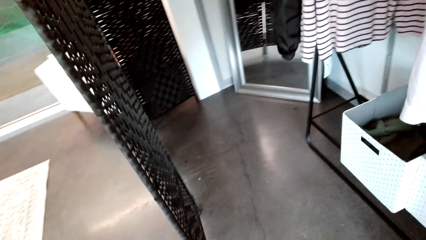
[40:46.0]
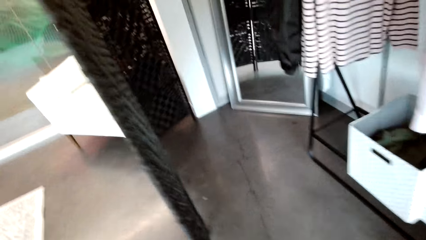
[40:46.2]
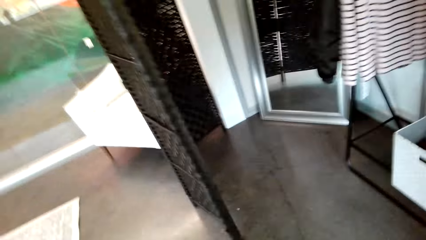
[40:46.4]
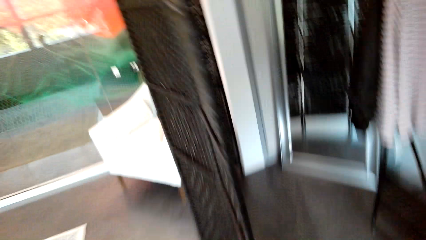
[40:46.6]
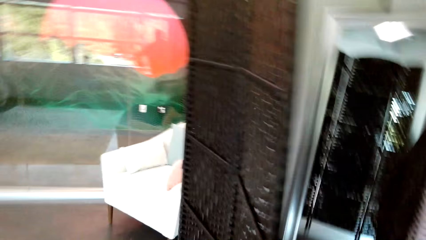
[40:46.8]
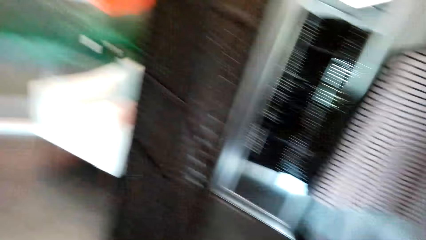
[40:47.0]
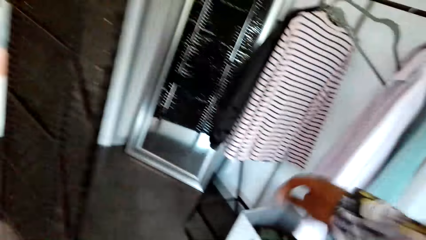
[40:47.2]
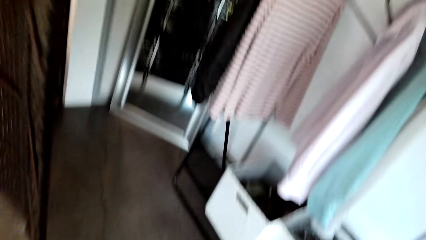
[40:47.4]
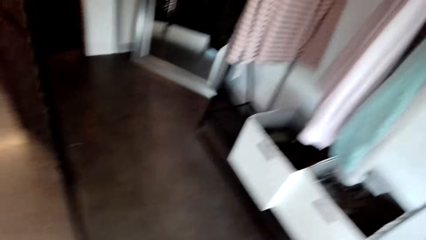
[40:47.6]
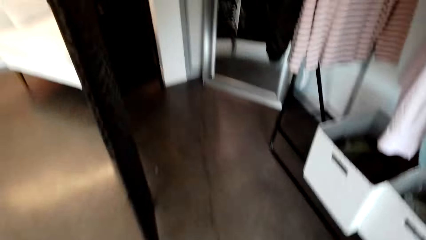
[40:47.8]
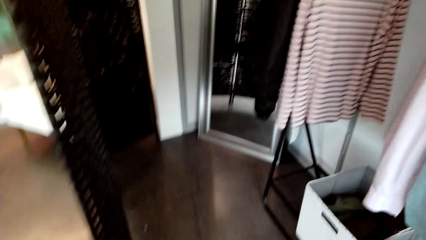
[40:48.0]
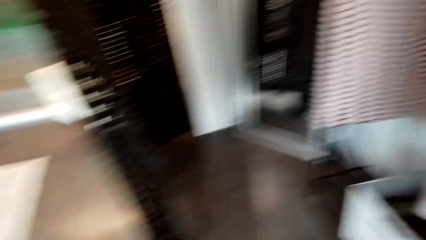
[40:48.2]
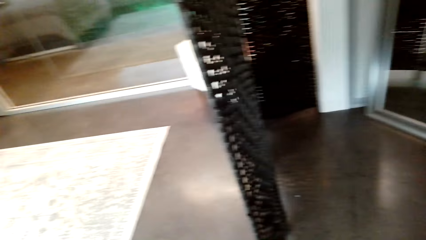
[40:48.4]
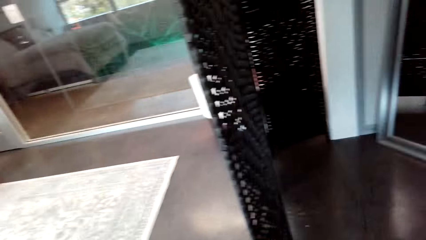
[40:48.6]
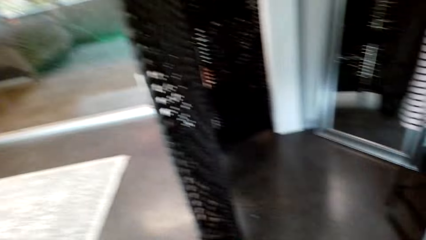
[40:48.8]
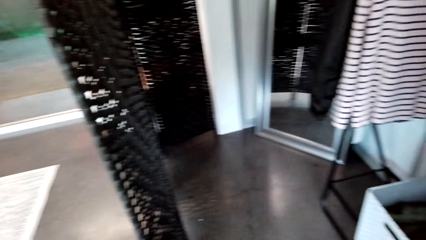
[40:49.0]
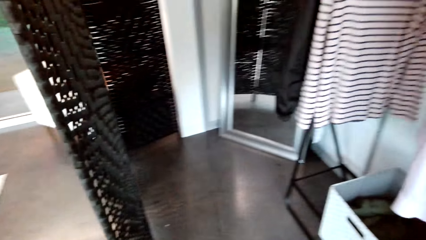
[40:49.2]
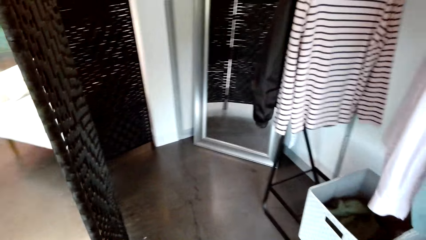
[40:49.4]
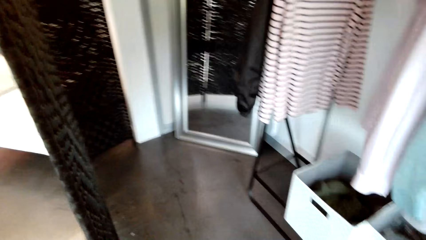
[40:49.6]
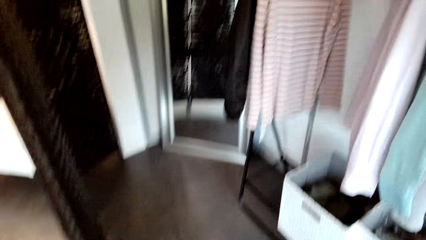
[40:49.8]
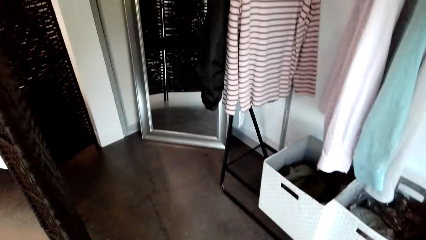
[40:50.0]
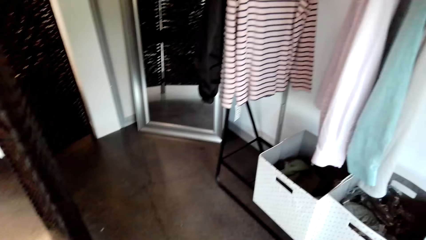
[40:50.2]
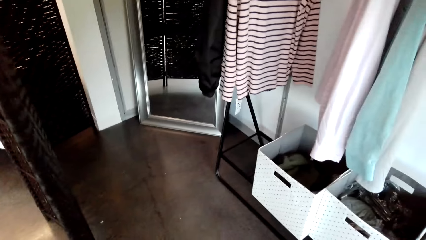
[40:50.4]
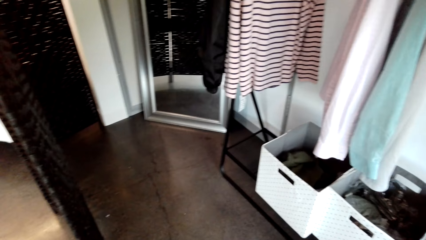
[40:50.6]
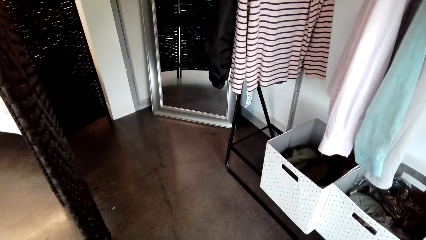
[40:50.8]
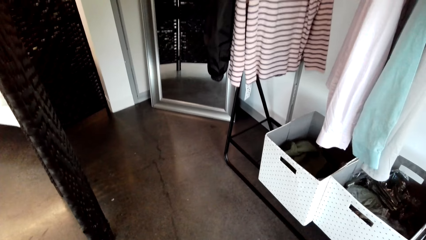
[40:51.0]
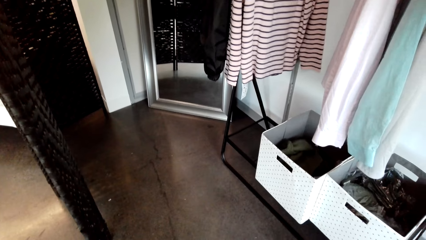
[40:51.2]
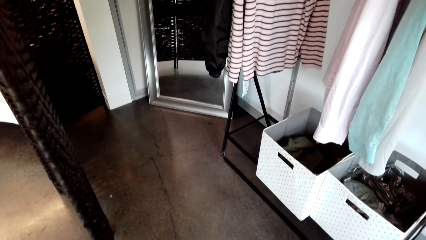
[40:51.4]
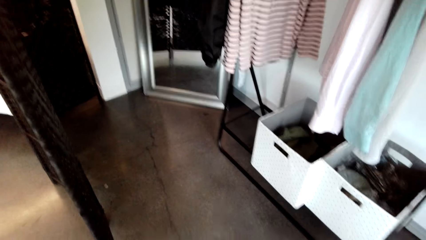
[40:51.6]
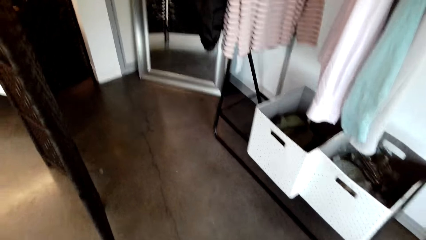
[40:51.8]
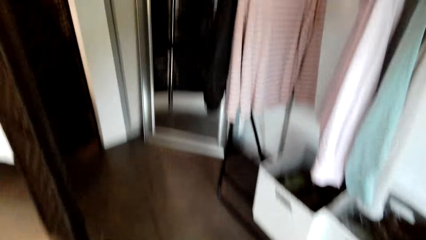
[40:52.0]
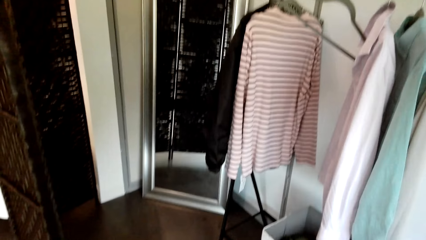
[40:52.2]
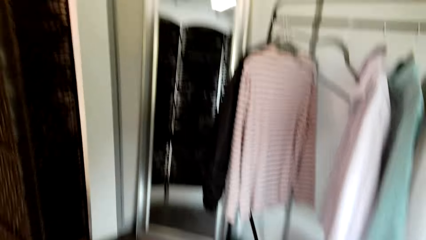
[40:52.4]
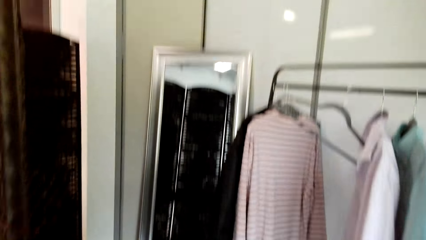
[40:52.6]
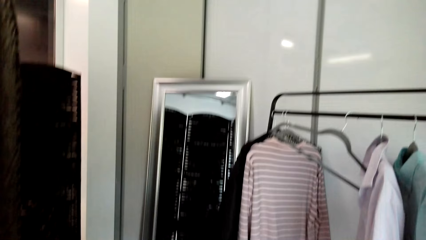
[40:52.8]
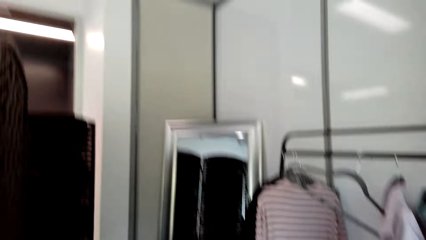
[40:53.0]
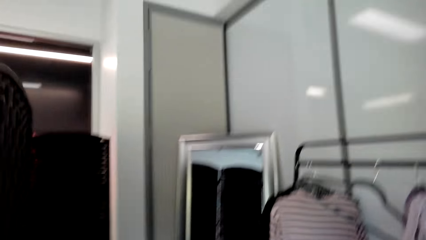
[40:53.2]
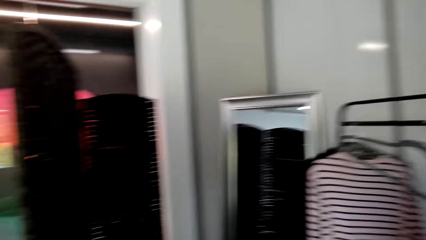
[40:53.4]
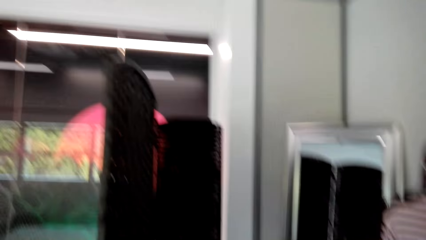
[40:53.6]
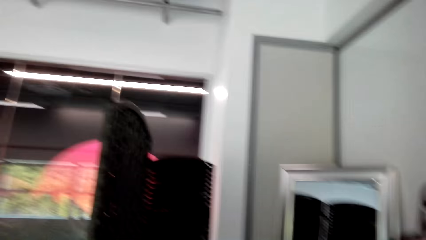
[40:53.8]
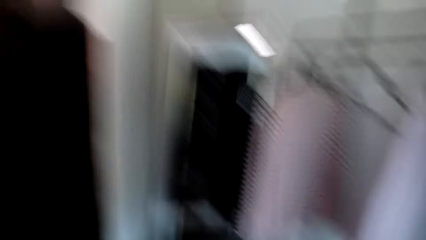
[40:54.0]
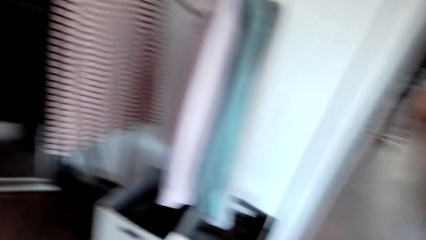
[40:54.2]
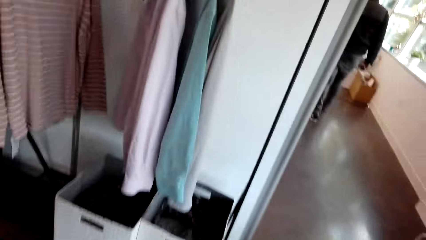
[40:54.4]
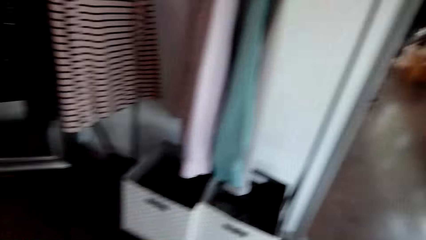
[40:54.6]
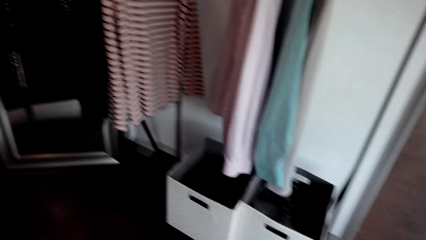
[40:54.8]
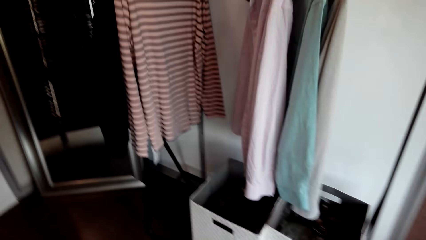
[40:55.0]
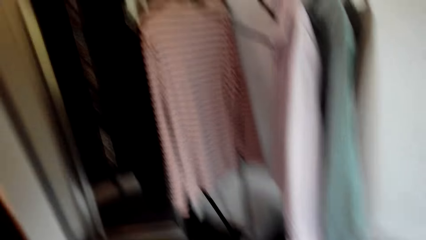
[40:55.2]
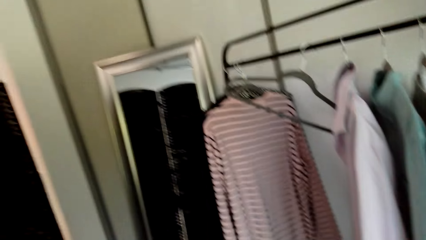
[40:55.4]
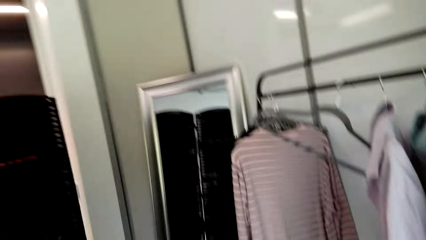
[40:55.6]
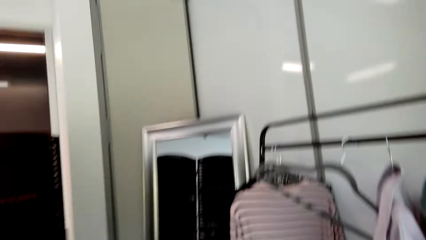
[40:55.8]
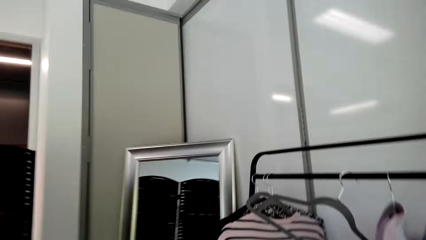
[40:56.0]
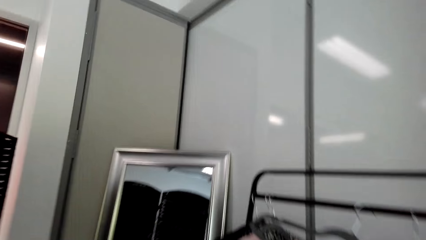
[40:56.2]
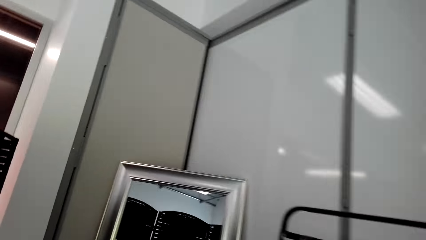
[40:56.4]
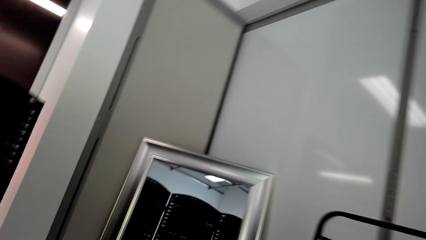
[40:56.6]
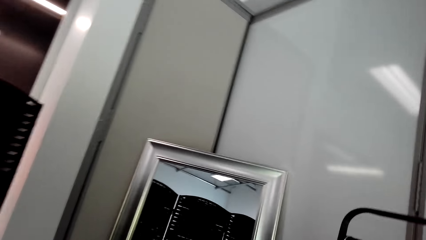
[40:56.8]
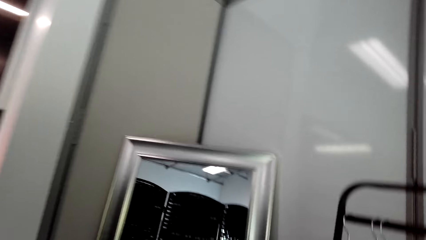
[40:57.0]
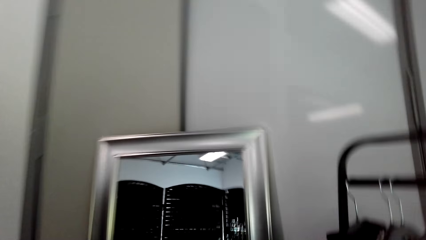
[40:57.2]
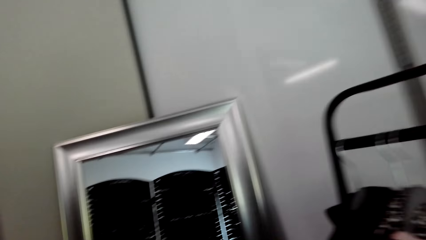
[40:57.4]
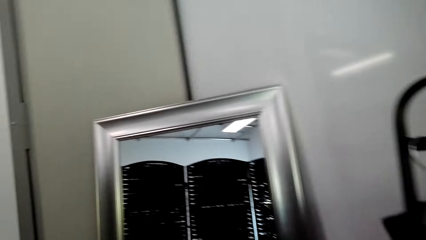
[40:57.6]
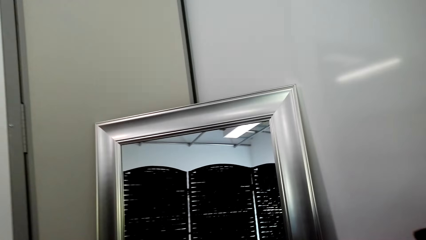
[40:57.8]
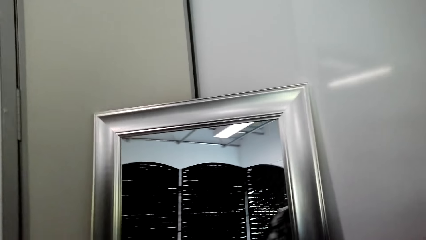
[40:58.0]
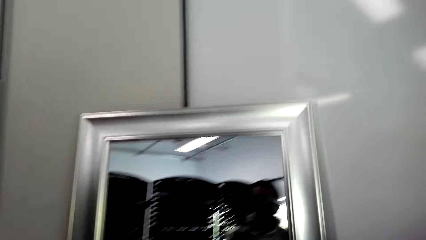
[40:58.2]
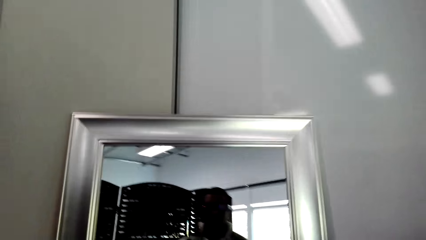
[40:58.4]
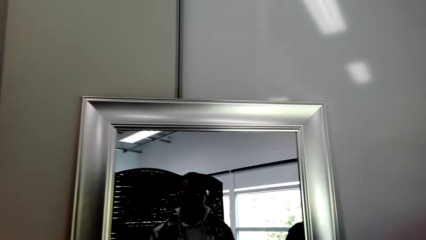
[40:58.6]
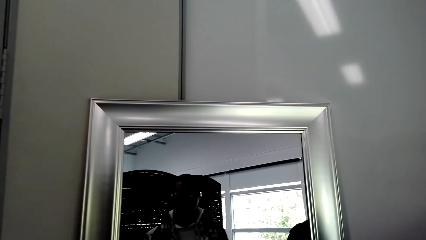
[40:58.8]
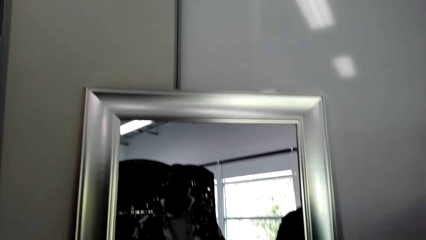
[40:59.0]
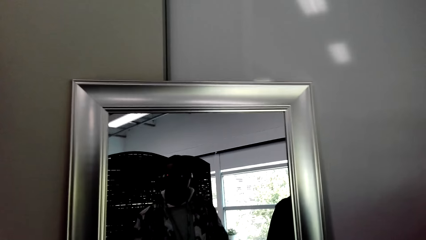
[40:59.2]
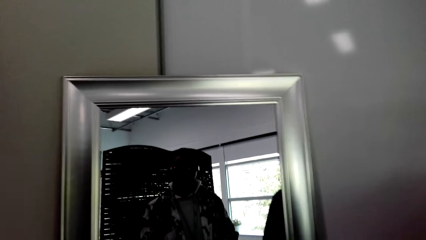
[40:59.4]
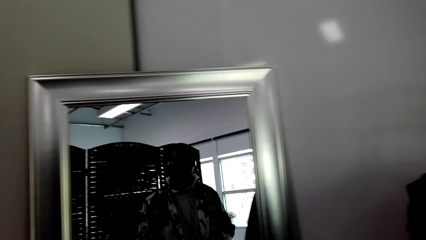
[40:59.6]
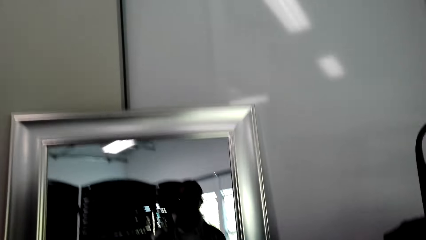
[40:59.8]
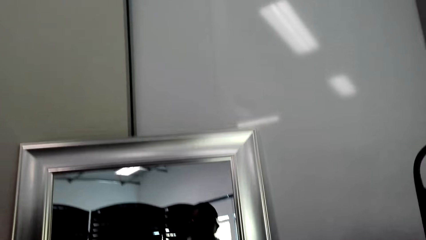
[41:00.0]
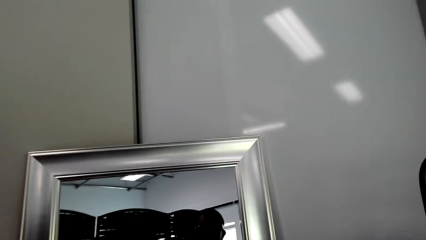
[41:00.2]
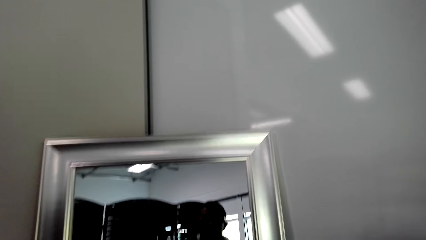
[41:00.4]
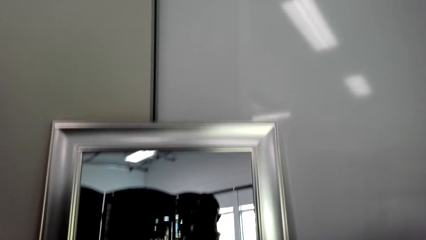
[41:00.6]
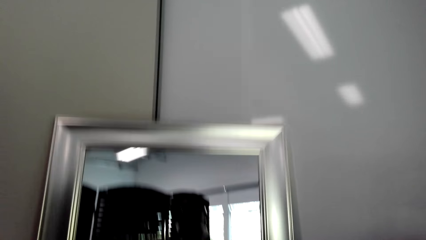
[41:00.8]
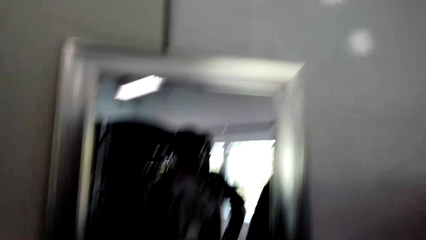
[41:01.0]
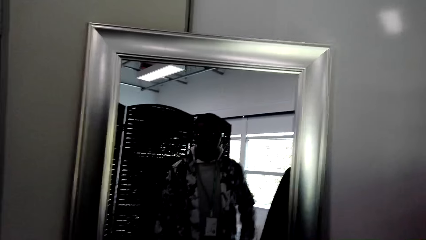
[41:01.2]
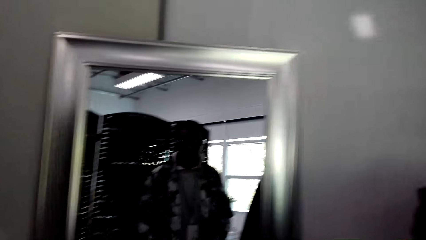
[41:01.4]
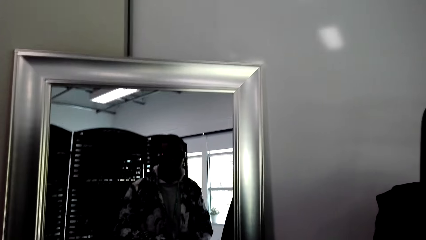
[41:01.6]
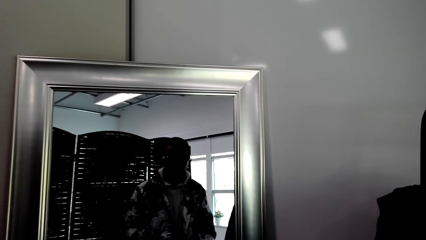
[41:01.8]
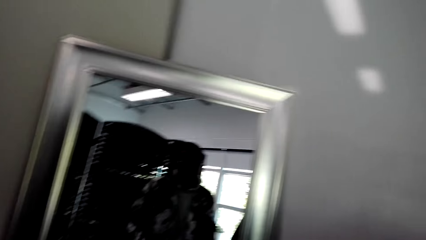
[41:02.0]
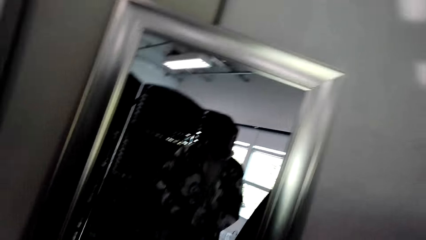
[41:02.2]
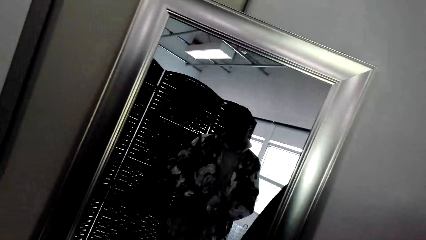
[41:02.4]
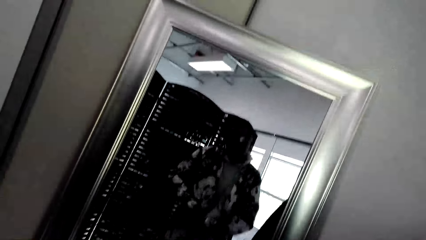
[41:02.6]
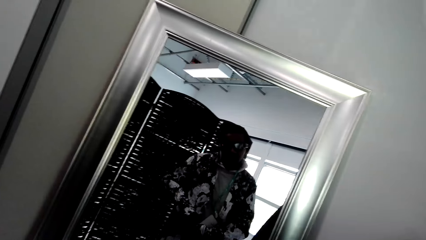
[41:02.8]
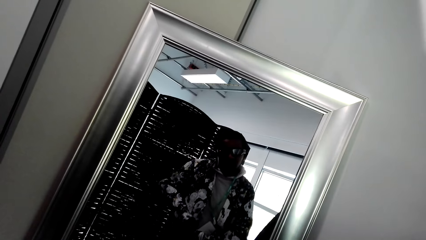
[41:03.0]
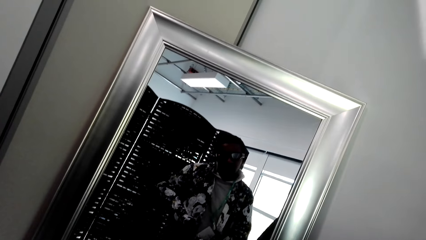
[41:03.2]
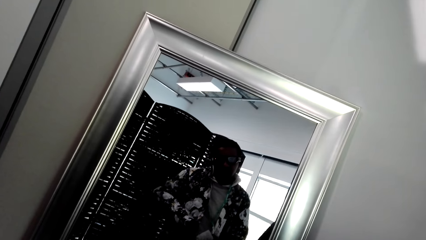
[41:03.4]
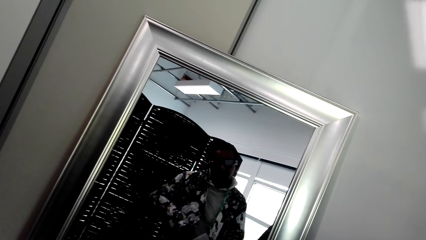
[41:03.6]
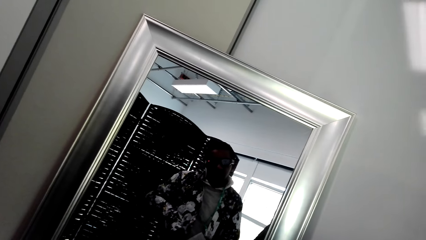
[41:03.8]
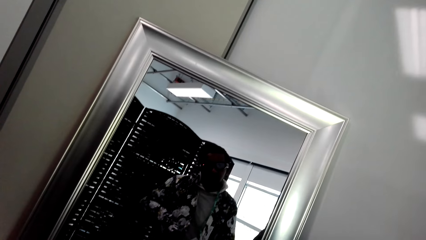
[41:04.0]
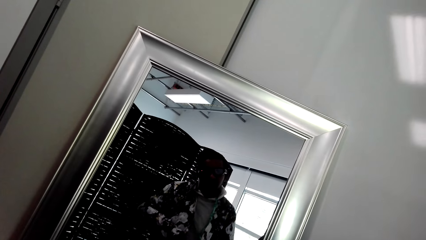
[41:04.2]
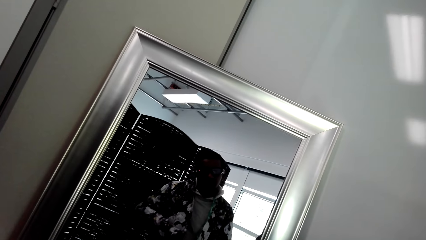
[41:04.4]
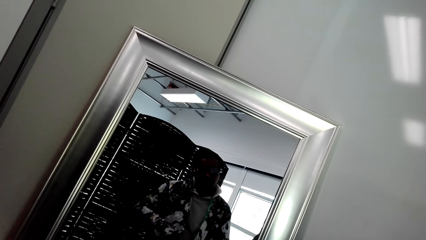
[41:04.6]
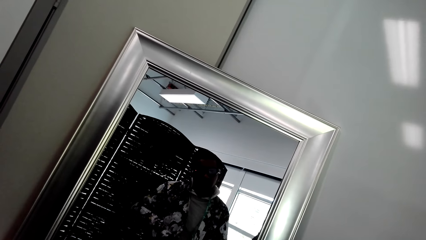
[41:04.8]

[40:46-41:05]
The camera wearer looks around the house. They walk around the house. They look in the mirror.
